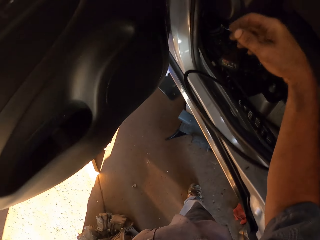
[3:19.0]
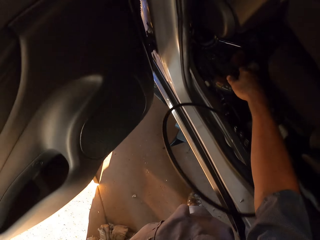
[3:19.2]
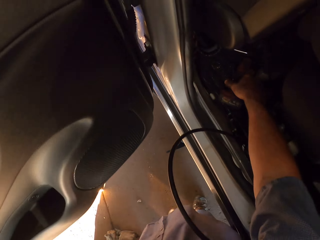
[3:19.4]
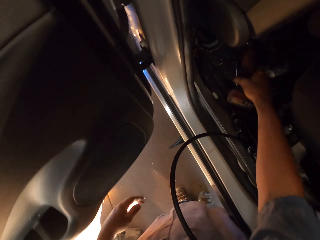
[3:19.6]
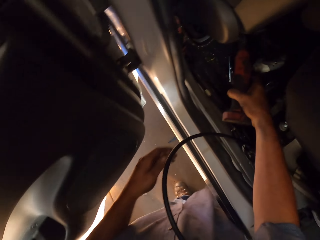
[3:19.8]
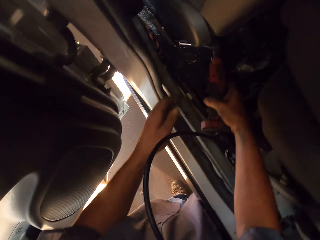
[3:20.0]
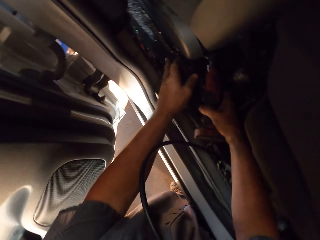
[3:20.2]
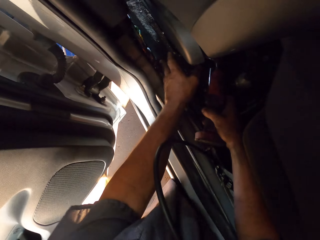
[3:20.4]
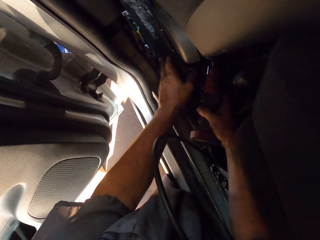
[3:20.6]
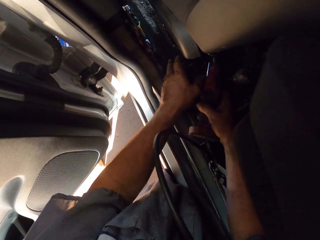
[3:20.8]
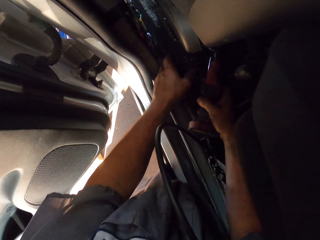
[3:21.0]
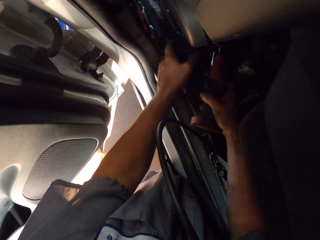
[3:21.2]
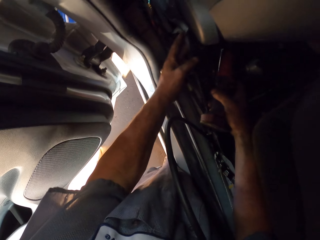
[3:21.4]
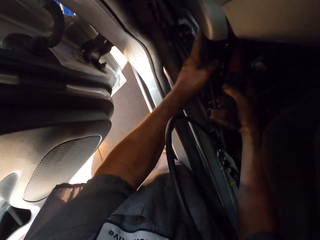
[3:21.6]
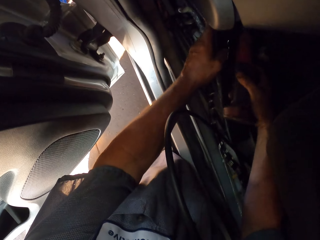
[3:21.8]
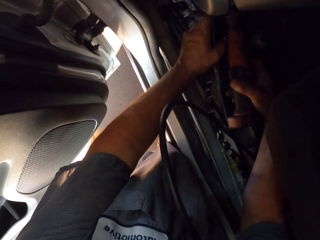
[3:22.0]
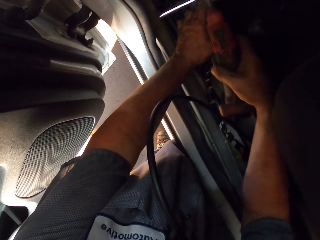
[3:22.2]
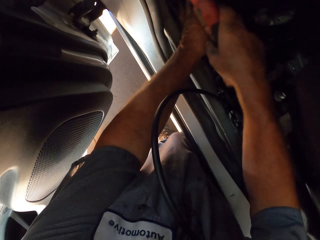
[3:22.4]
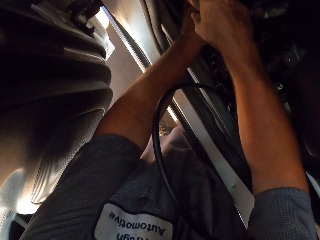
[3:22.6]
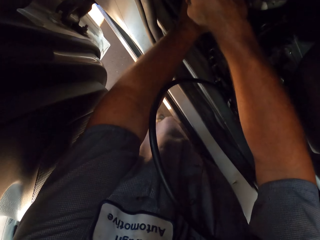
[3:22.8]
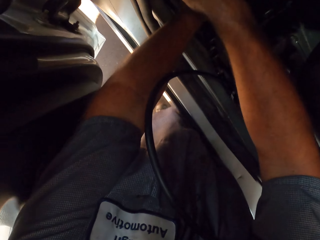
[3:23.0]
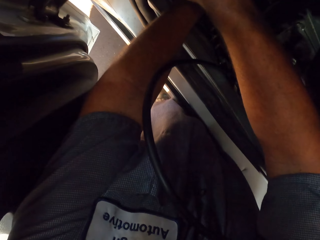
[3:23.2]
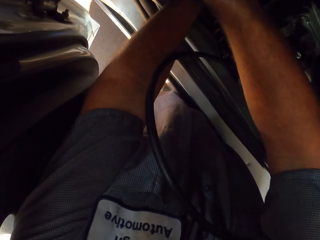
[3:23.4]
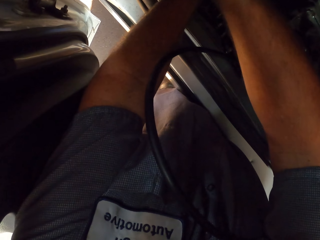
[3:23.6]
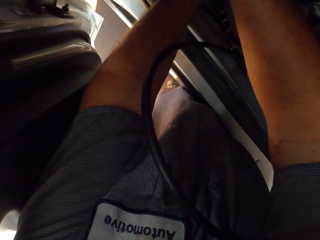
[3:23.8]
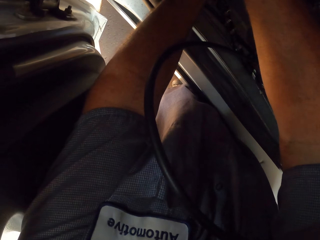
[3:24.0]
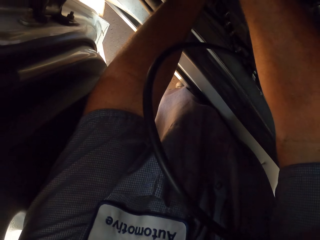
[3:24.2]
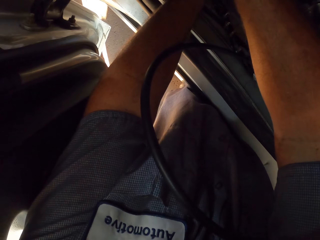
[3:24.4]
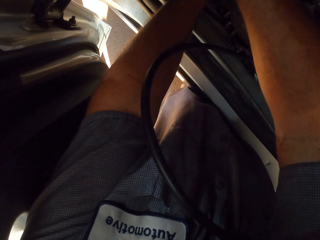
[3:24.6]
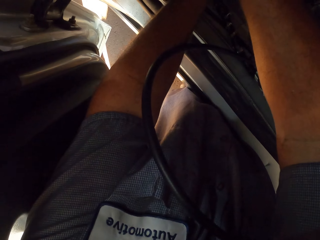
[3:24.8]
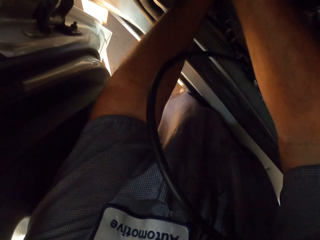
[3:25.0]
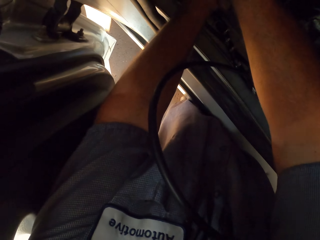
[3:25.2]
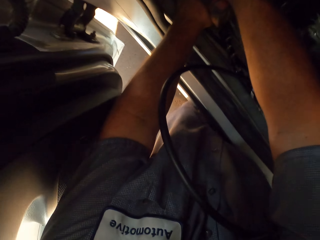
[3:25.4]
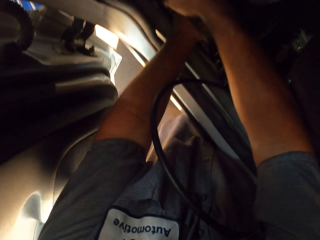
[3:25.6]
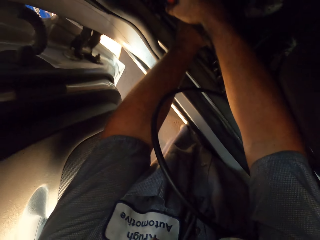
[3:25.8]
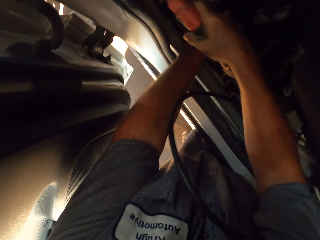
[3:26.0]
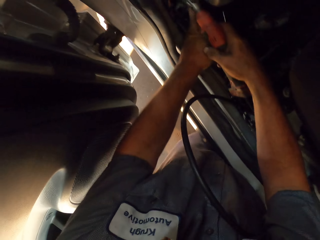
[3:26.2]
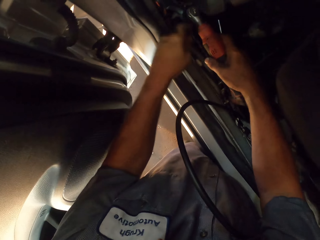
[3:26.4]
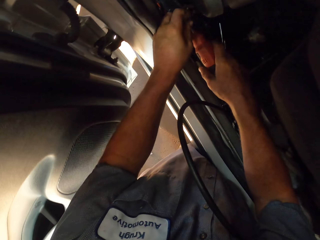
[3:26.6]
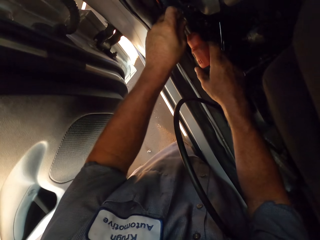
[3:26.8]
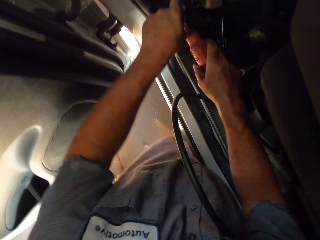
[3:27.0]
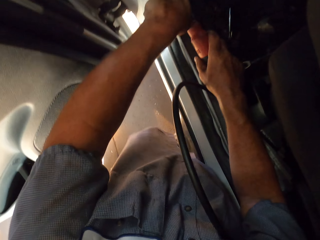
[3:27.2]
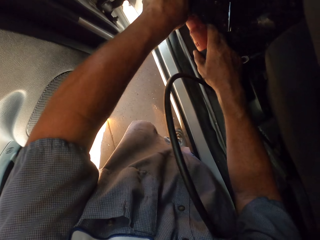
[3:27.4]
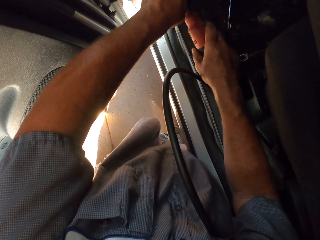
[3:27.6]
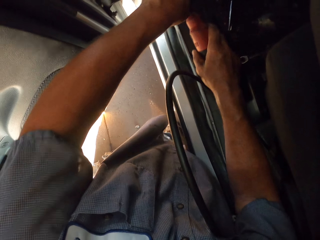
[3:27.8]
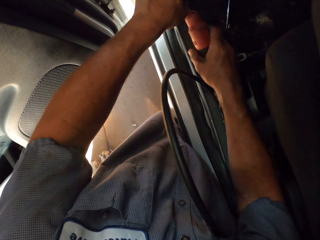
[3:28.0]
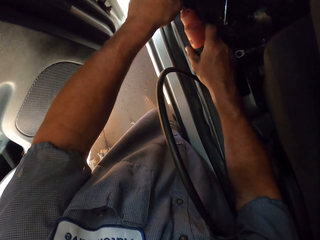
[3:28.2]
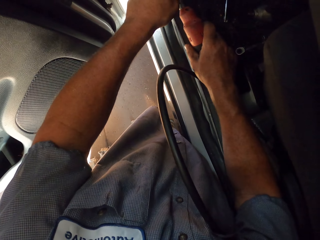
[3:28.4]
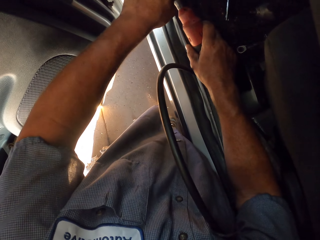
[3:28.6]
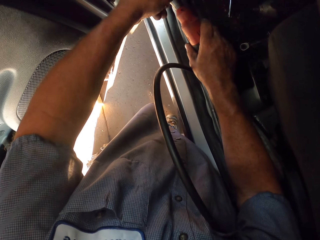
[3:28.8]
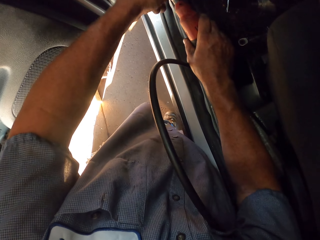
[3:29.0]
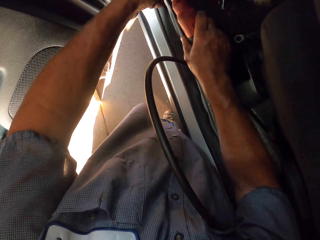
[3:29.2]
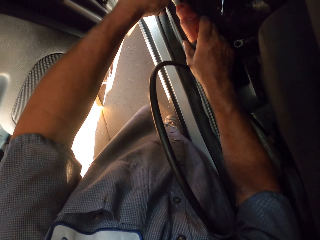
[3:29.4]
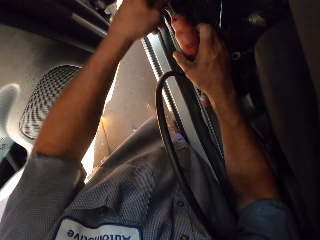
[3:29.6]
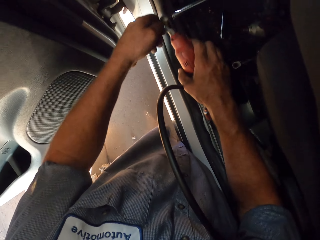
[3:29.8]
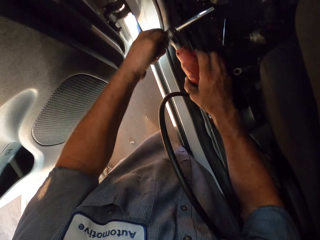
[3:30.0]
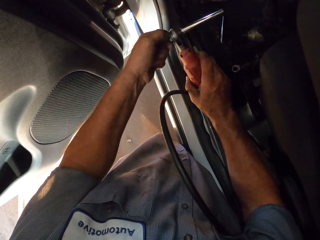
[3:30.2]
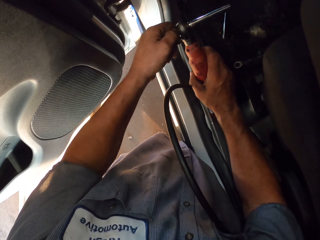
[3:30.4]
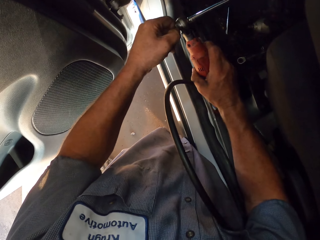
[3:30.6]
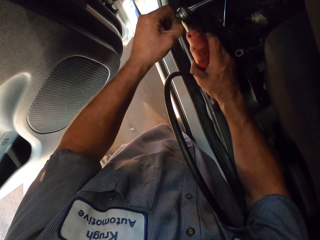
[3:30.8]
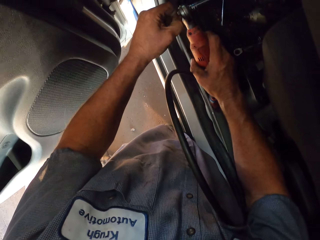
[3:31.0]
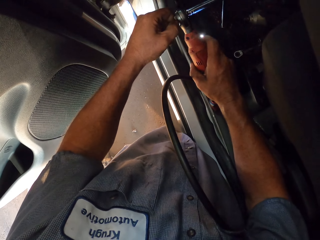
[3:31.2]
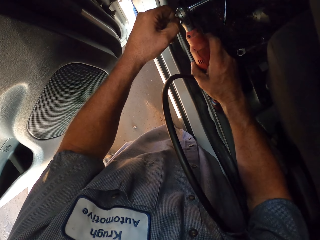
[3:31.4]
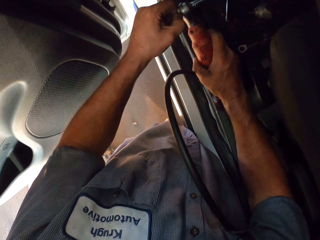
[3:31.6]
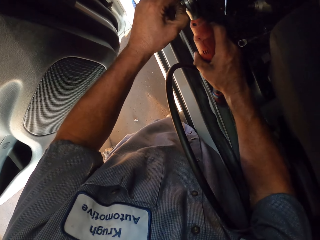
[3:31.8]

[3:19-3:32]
The camera wearer holds the drill with the right hand. They lift the Dremel. They lift the mat. They tighten the drill opener. They open the Dremel.

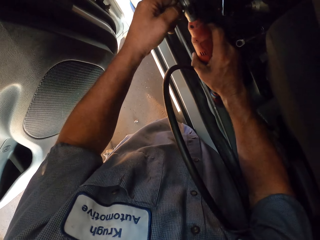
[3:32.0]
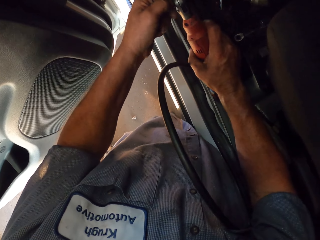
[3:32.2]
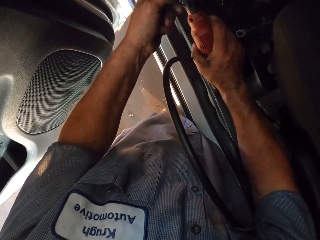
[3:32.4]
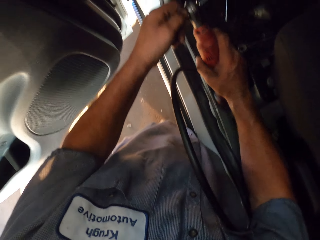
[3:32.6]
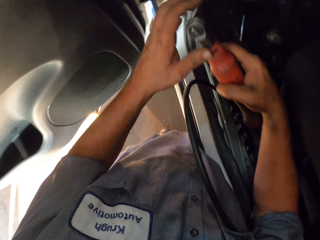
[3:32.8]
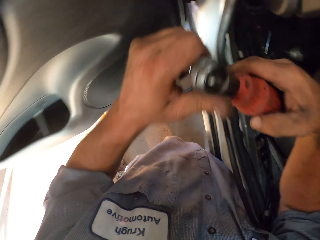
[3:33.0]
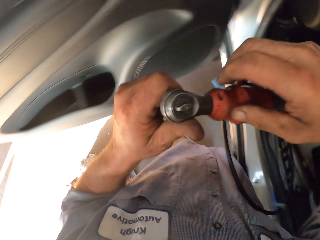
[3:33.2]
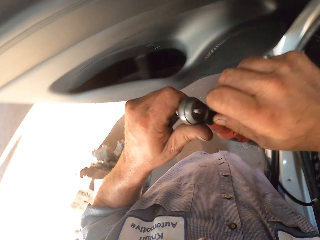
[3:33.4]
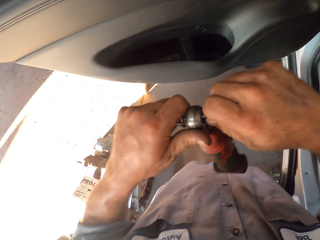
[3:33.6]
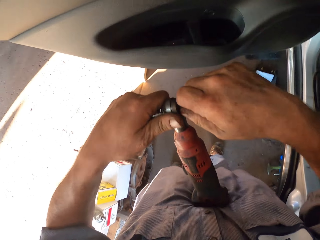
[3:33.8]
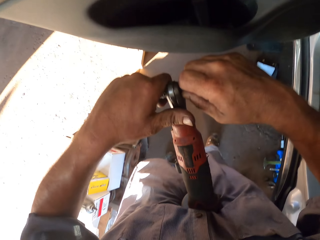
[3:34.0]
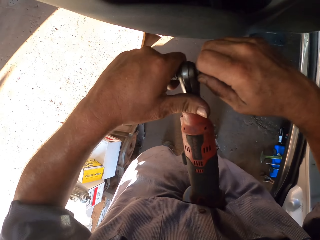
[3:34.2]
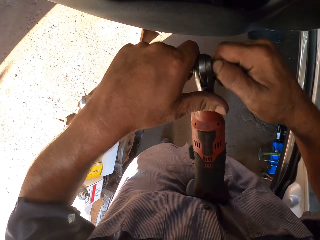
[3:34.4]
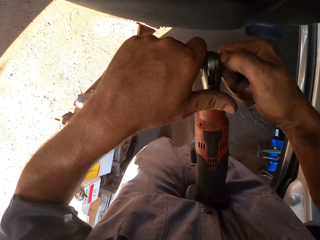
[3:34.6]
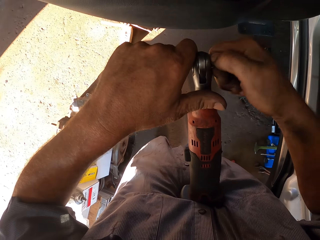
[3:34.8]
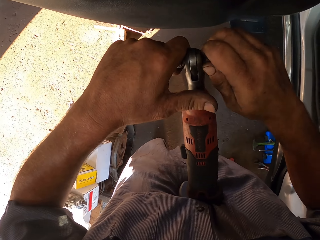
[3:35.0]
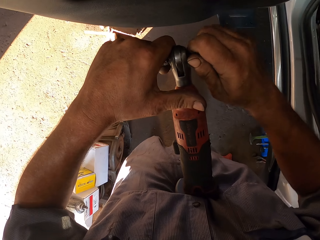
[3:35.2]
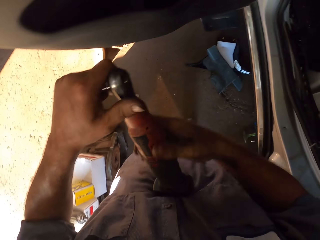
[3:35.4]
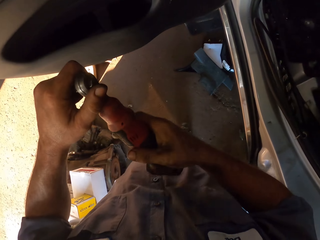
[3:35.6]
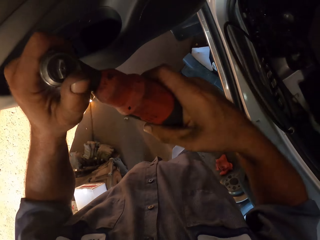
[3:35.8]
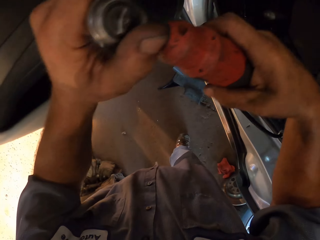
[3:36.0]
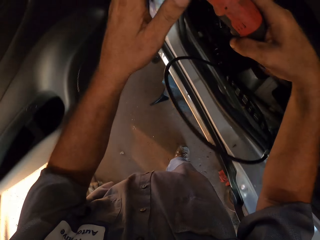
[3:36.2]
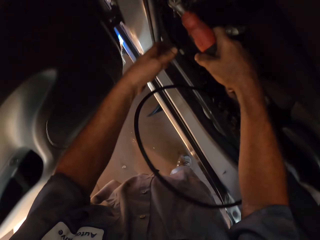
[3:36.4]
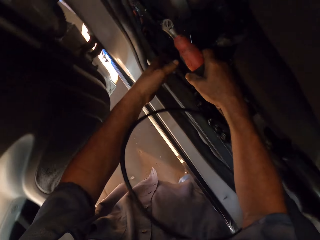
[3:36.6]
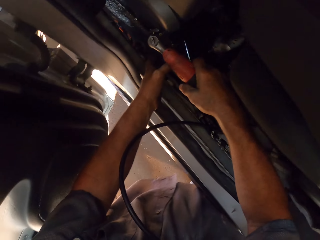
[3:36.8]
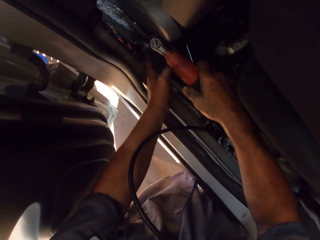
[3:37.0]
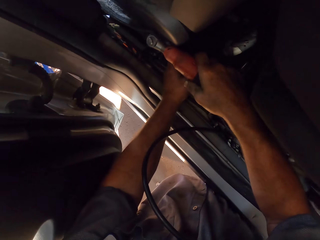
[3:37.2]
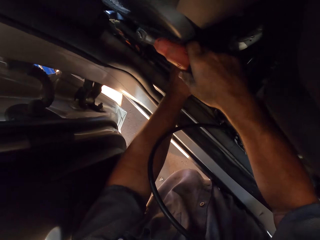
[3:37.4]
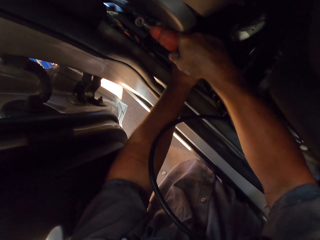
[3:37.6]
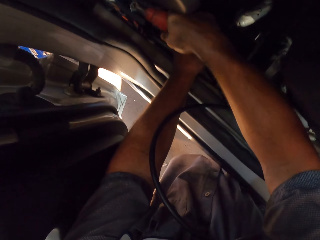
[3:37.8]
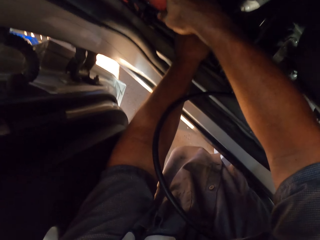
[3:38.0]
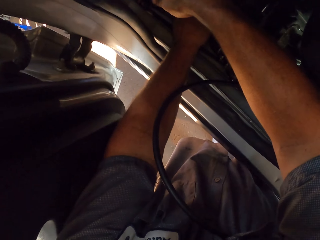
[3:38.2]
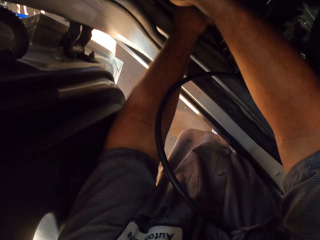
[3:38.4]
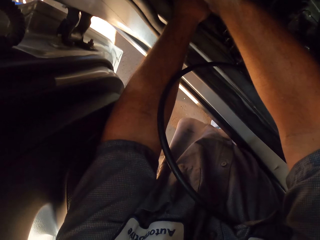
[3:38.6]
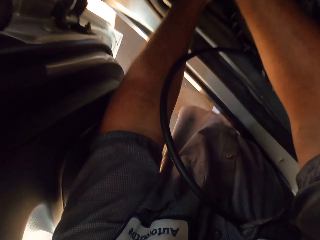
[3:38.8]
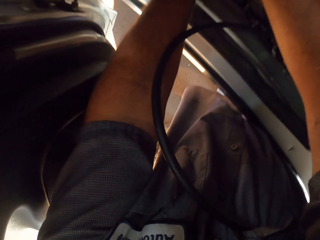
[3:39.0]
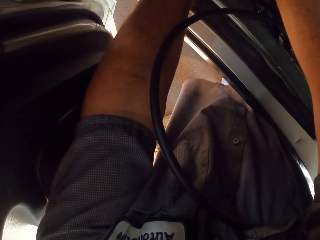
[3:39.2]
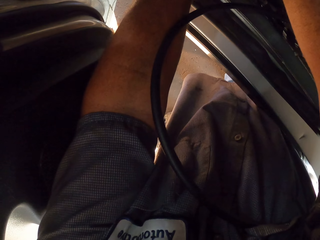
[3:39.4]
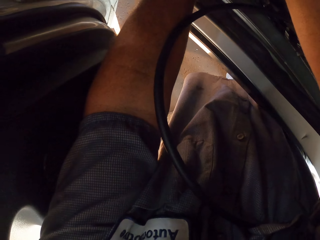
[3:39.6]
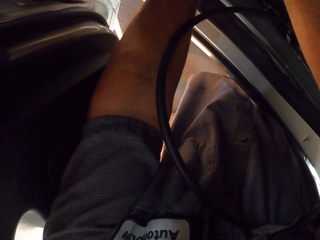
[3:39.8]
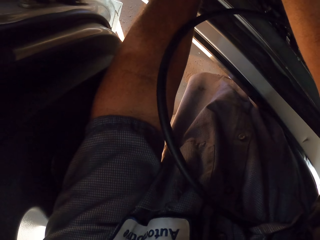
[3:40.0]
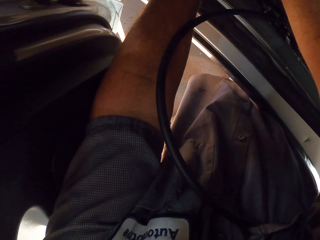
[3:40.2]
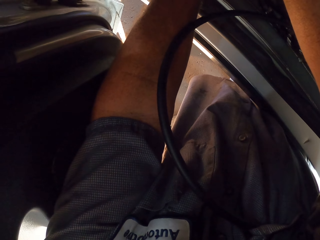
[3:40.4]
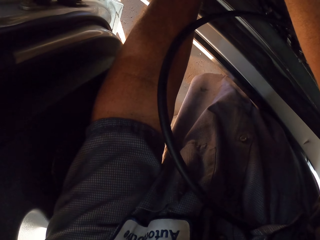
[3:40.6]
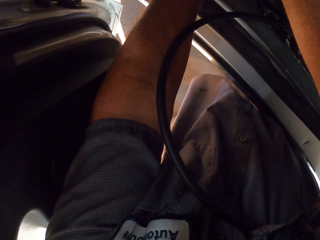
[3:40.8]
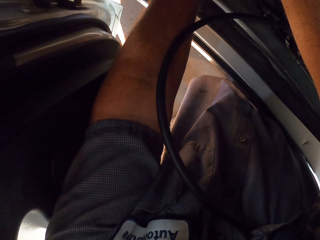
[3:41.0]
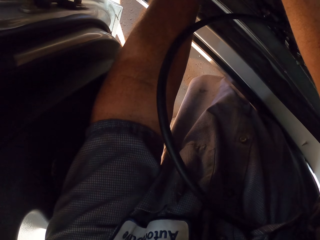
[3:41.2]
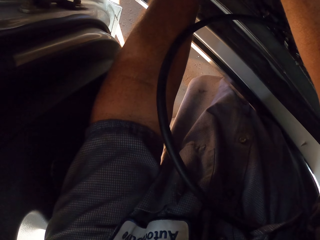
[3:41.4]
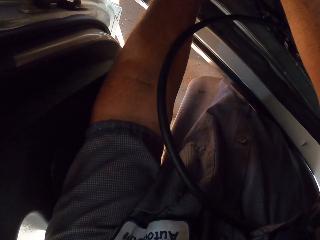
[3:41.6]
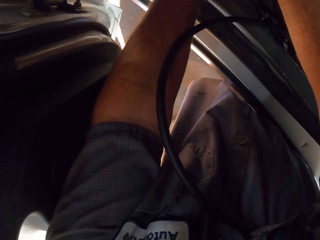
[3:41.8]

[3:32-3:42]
The camera wearer carries the Dremel. They fix the Dremel. They put the Dremel in the car. They open a bolt.
